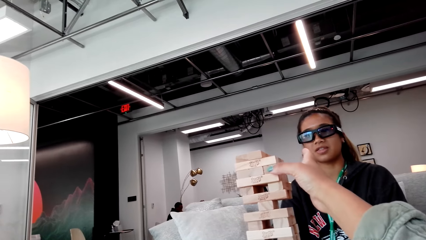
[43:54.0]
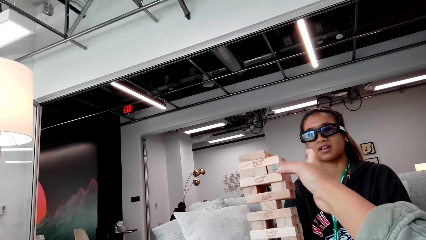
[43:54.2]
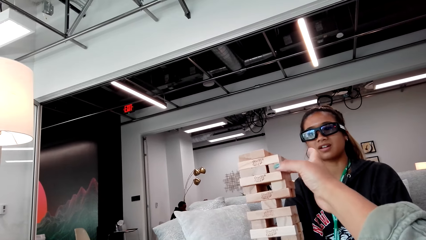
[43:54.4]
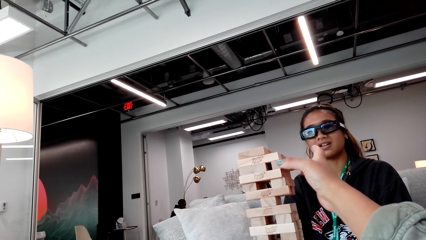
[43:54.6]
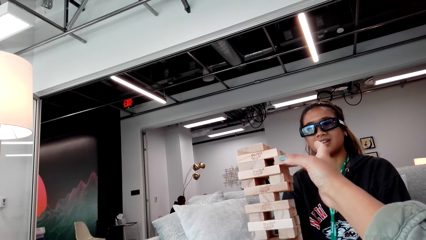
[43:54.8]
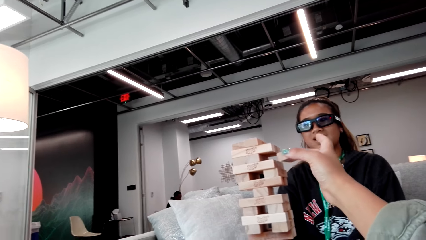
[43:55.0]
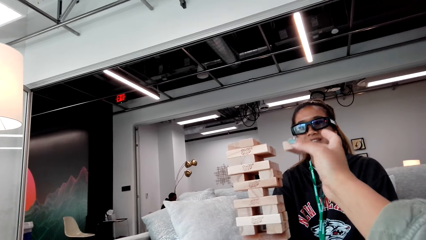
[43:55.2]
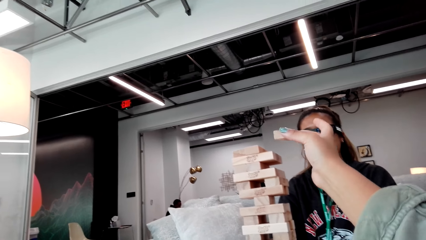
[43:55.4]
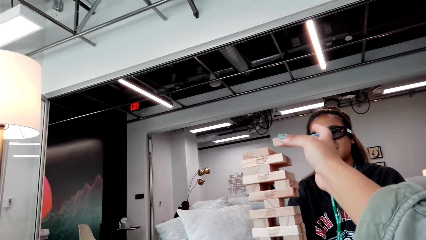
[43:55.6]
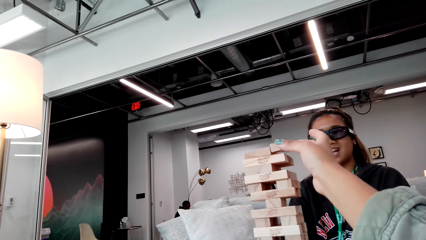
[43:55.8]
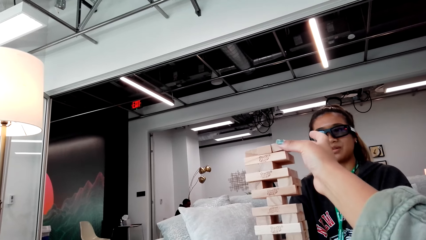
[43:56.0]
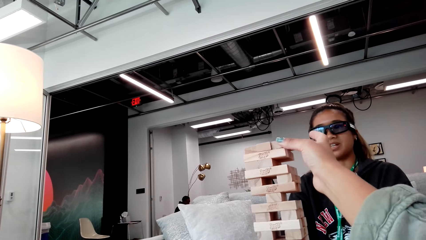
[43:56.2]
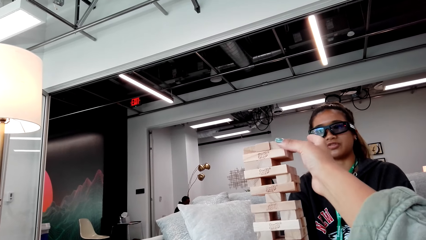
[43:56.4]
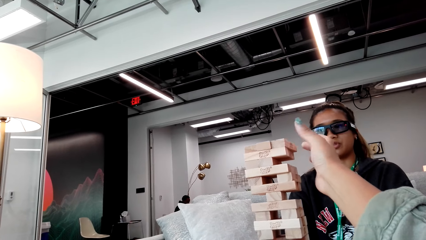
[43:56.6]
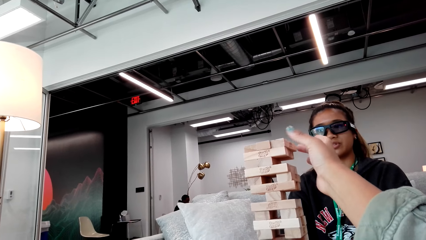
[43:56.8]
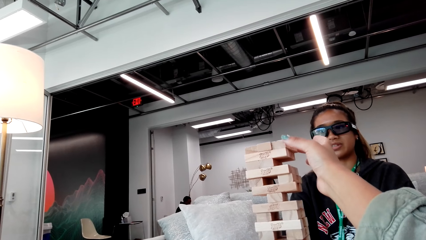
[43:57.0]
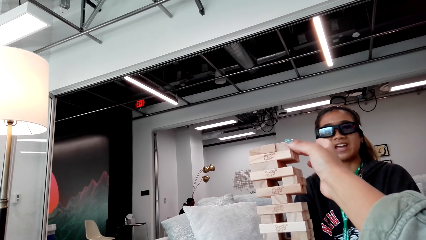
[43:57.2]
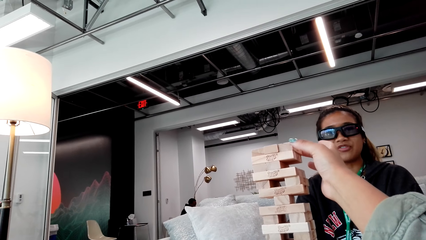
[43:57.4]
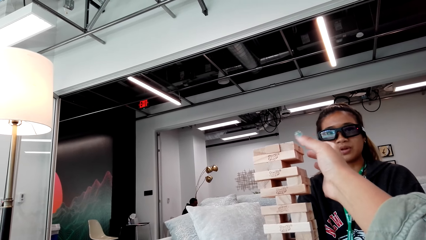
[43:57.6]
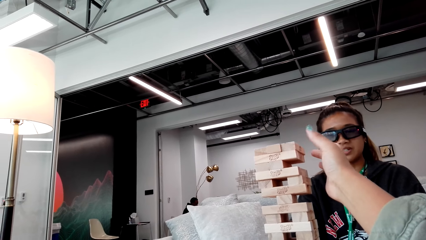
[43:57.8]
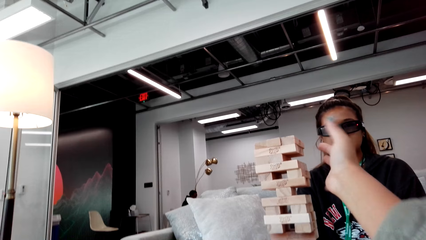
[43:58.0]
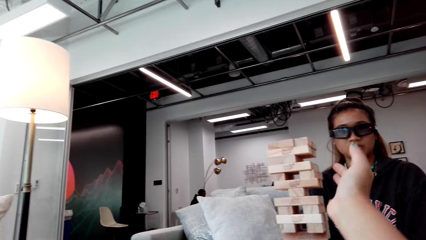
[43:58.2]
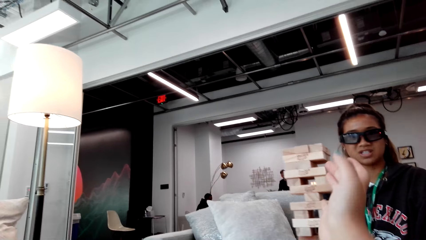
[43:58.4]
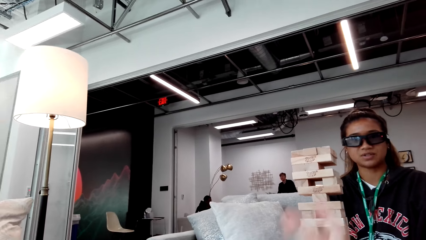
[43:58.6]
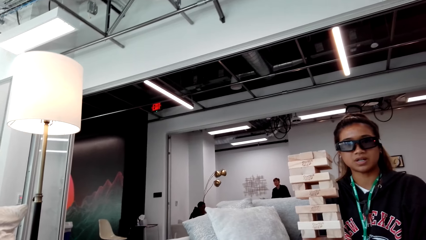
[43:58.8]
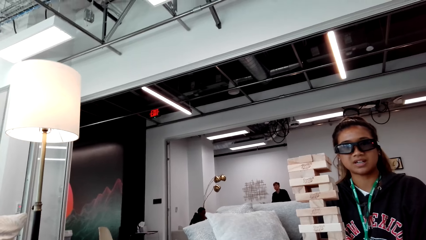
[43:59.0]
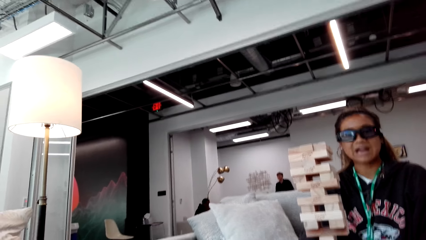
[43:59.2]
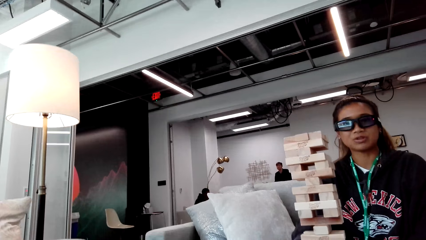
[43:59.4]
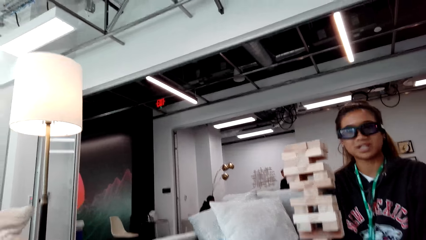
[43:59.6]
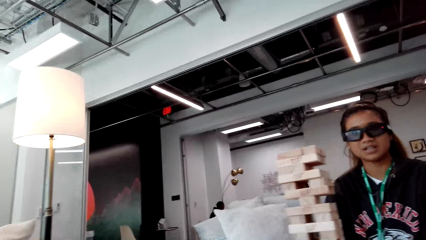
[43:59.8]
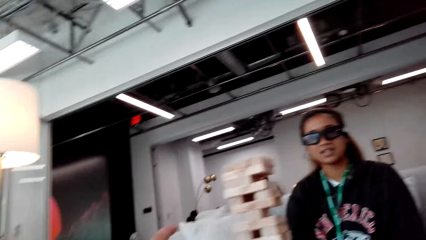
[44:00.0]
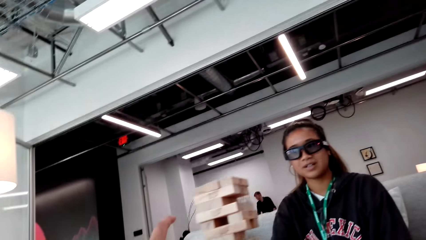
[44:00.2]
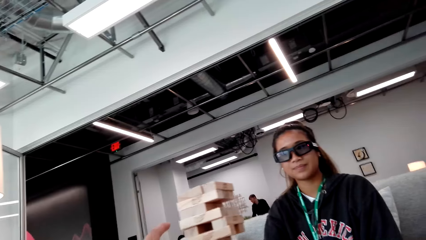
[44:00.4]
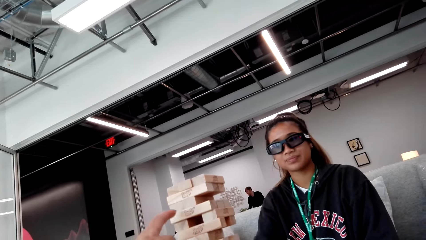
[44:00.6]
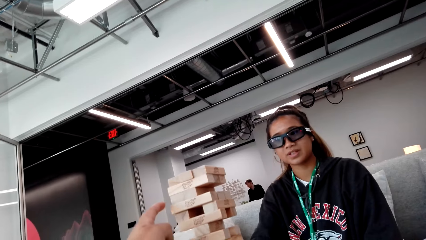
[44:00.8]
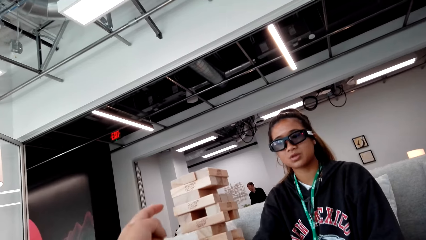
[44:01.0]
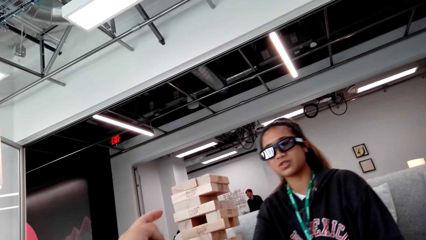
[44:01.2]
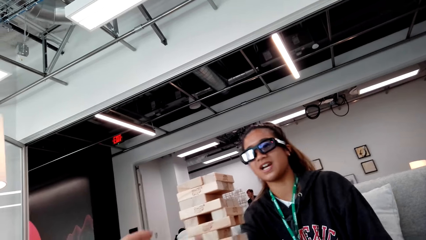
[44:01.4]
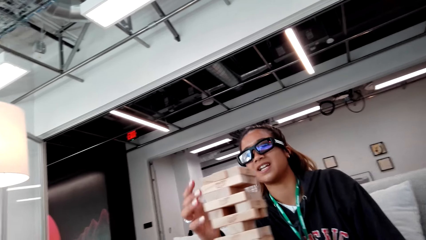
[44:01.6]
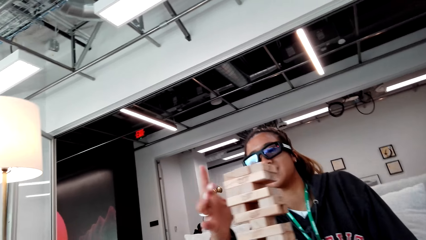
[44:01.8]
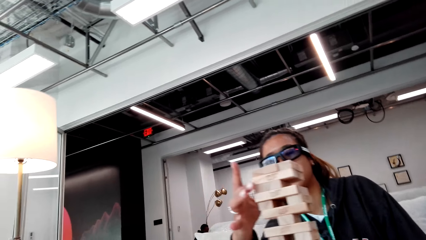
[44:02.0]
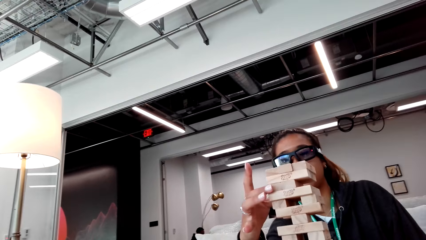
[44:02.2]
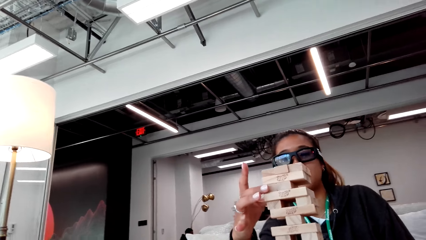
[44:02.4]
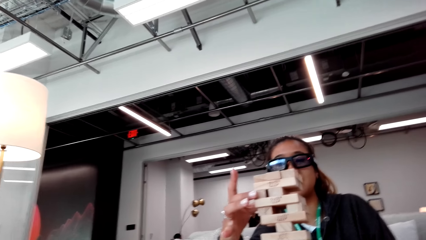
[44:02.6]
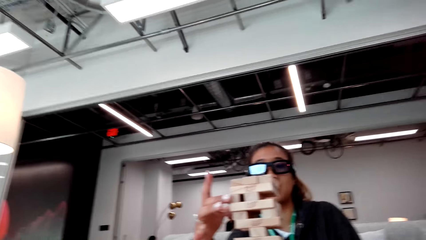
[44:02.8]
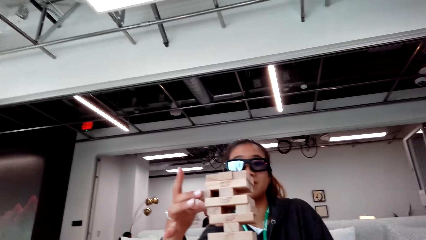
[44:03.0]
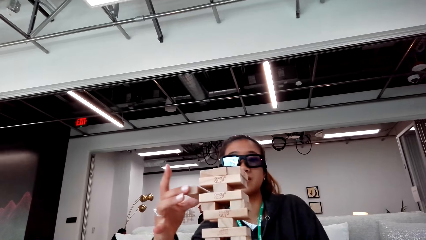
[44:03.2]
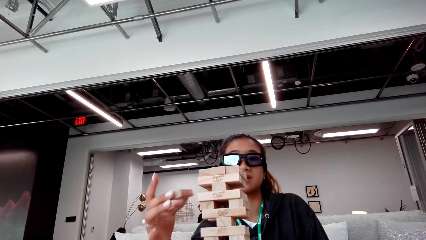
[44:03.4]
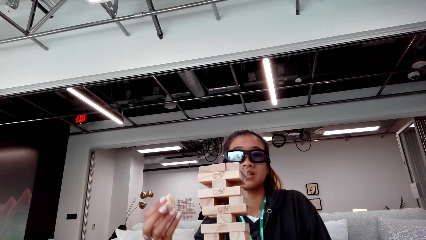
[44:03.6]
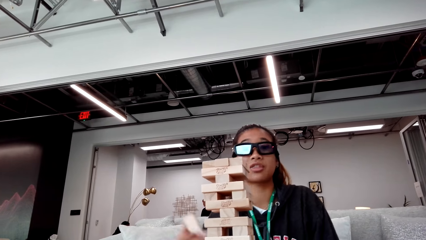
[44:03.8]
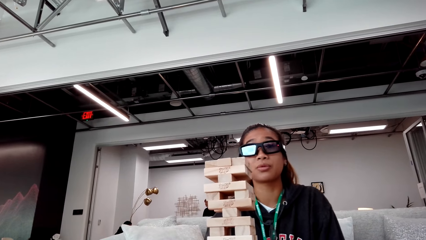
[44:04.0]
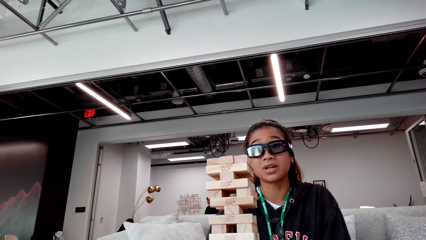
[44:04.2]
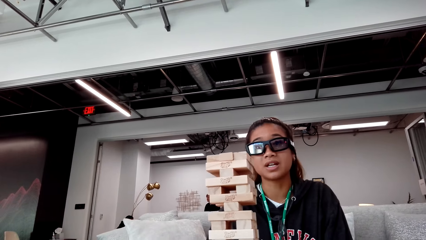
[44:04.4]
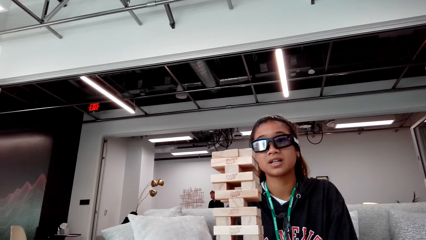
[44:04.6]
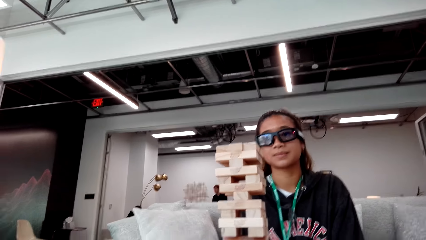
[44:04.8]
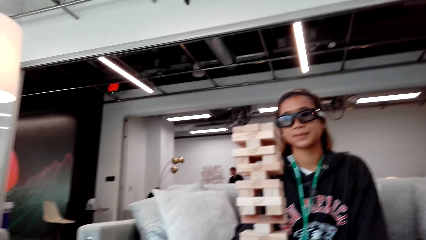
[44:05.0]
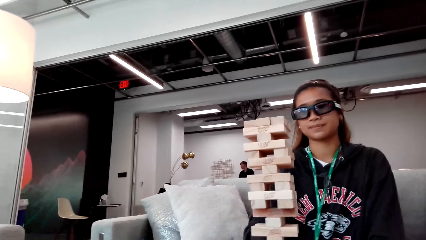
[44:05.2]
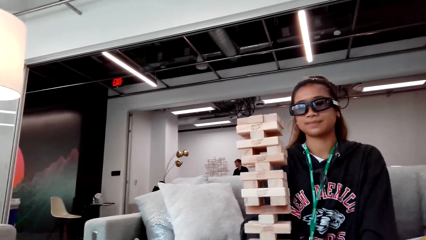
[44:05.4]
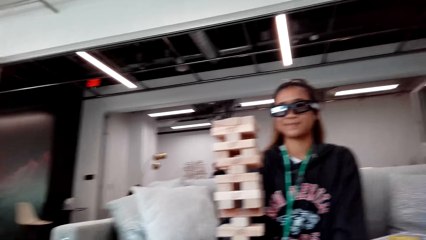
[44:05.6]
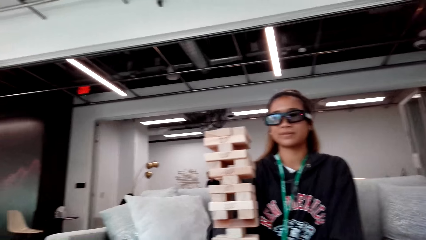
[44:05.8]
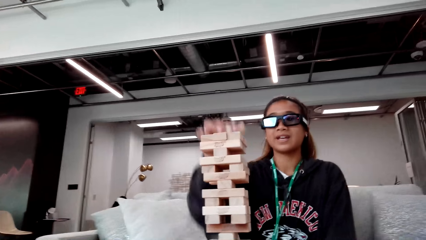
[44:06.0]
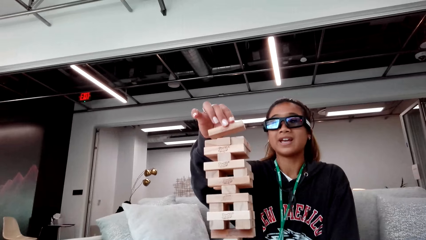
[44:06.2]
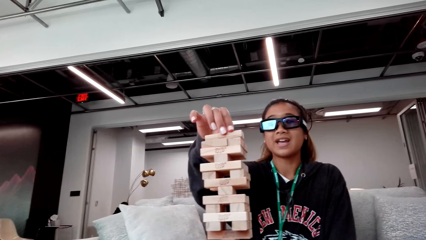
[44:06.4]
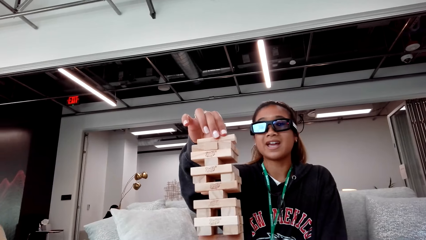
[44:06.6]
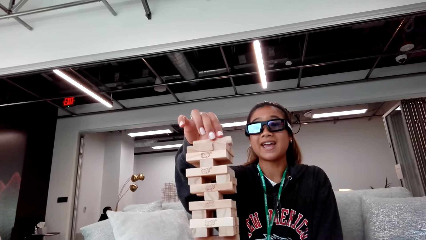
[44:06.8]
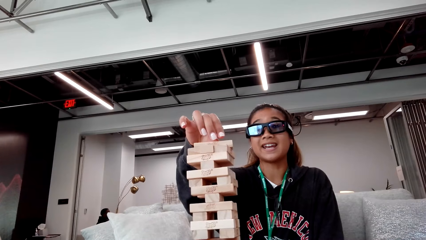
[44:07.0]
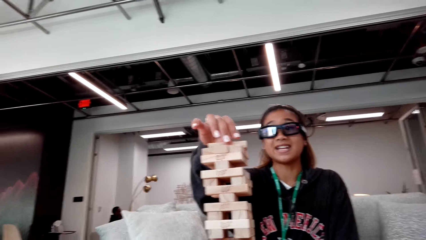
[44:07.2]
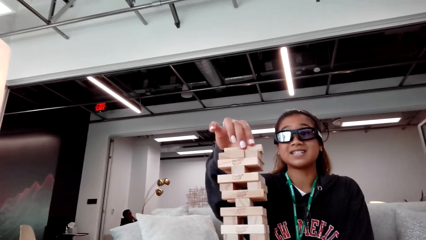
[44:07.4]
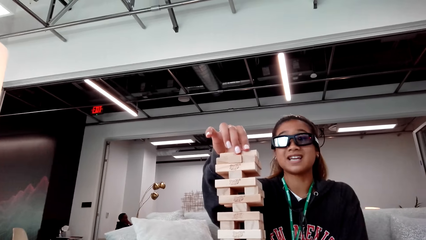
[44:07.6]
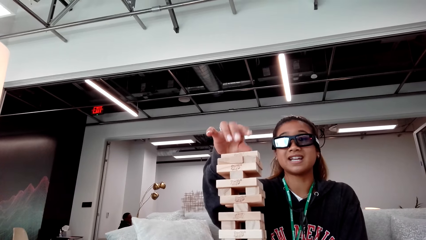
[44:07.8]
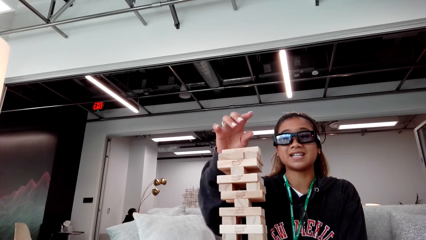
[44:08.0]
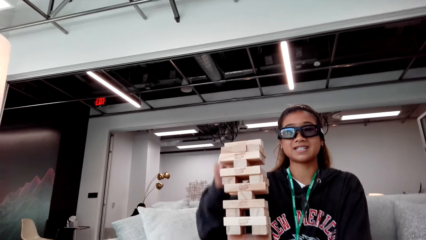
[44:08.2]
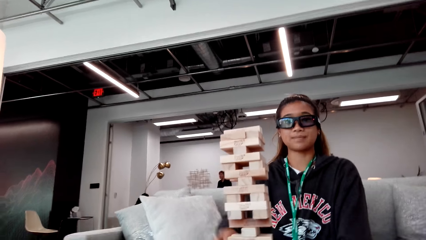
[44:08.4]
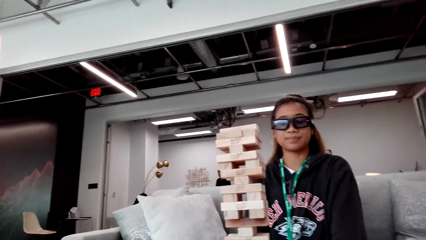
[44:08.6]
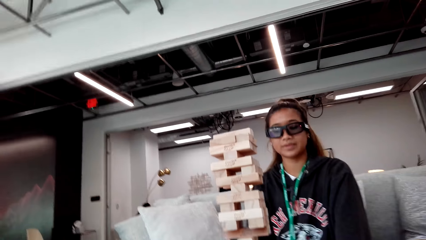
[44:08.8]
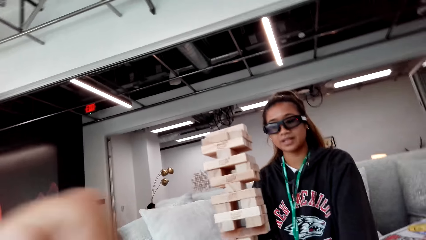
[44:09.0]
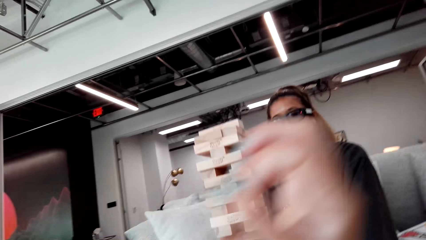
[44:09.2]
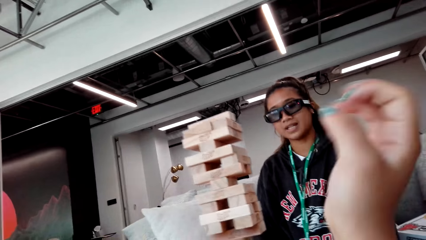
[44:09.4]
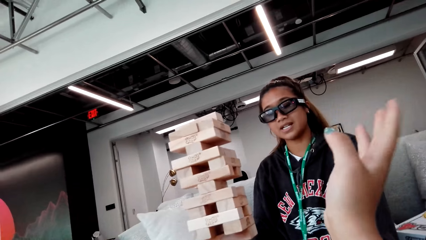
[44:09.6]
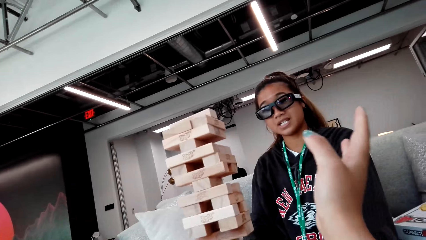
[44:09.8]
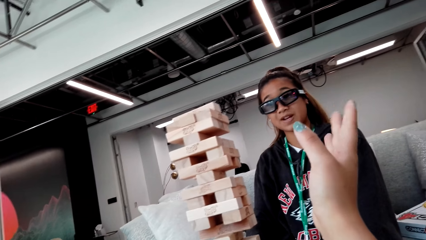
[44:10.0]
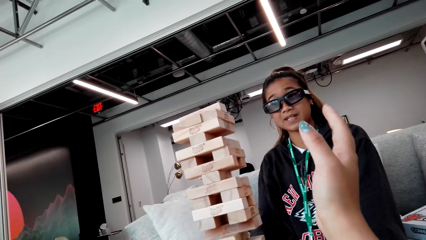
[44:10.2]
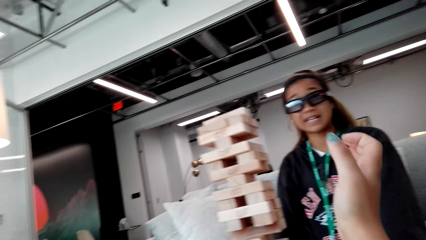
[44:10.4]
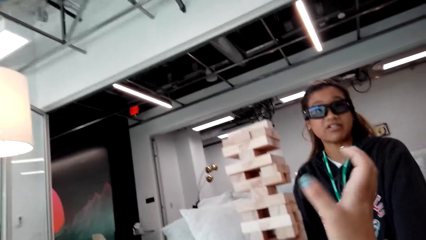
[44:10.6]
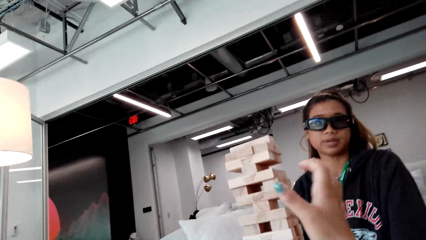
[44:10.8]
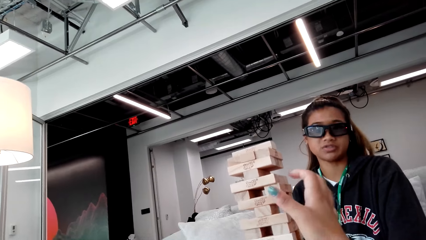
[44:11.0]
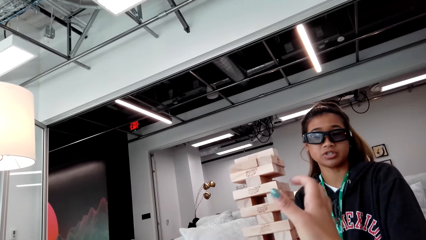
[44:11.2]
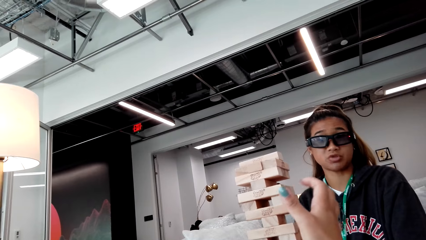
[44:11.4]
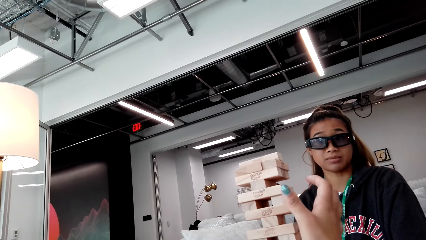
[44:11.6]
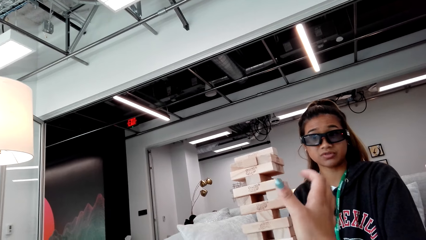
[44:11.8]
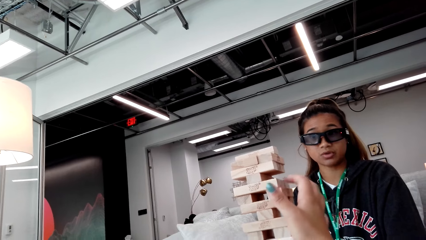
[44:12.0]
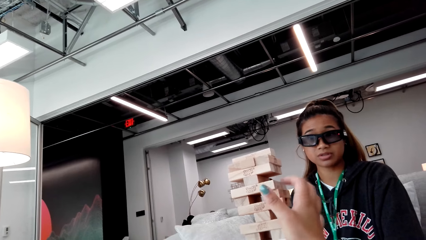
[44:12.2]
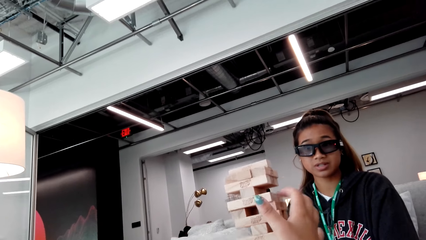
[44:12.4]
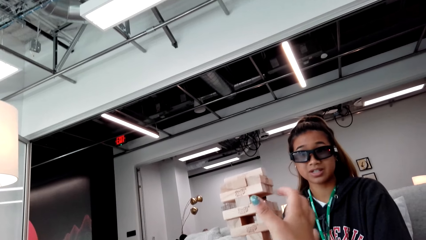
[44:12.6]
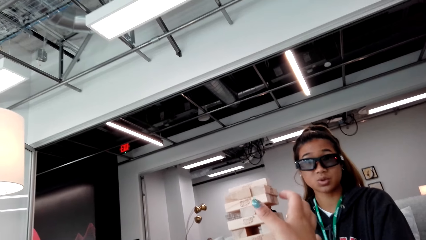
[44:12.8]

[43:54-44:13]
The camera wearer moves the wooden blocks. She points at the wooden blocks. A person moves the wooden blocks. The camera wearer moves her hand. She touches the wooden blocks.
